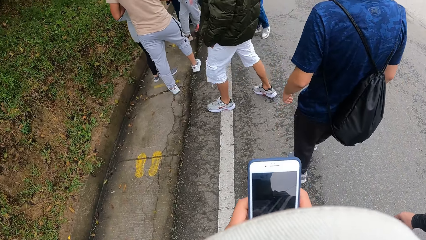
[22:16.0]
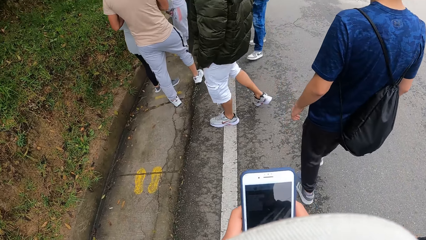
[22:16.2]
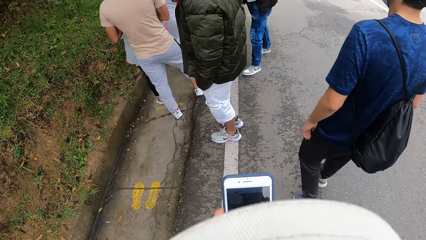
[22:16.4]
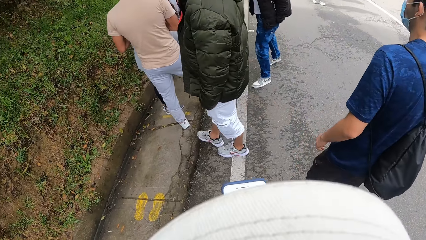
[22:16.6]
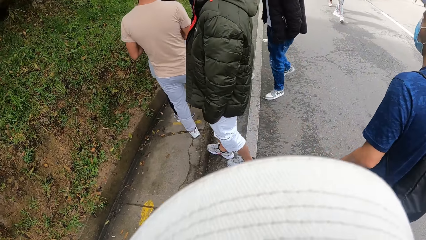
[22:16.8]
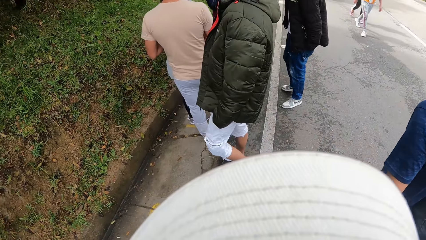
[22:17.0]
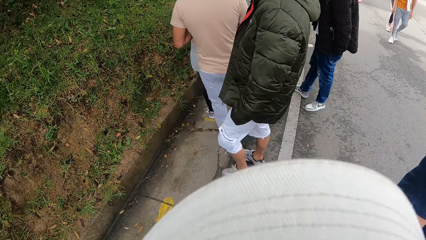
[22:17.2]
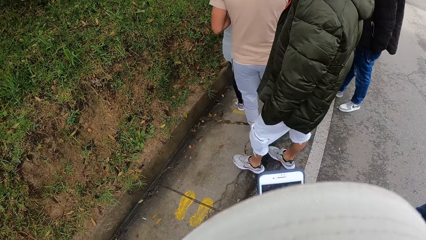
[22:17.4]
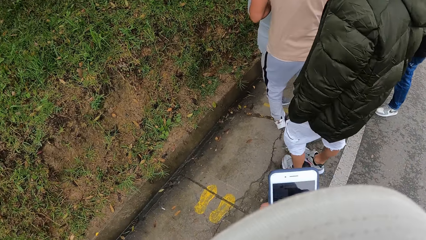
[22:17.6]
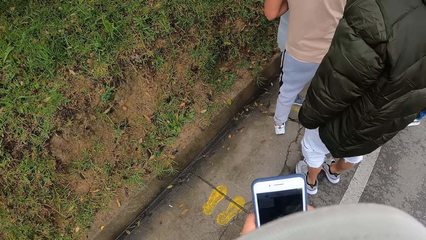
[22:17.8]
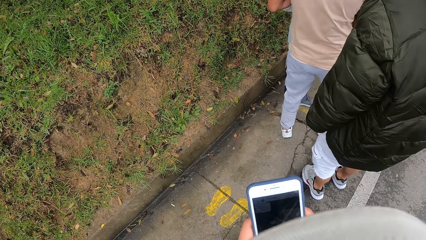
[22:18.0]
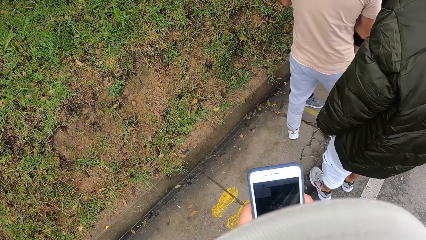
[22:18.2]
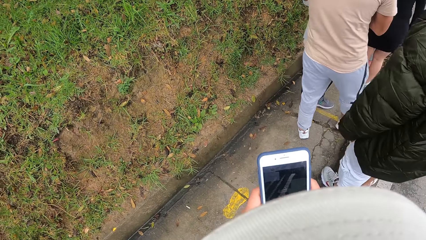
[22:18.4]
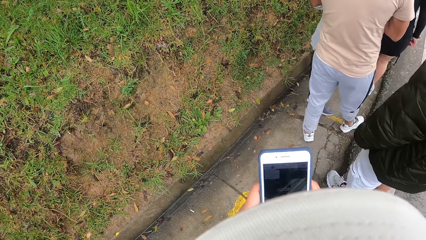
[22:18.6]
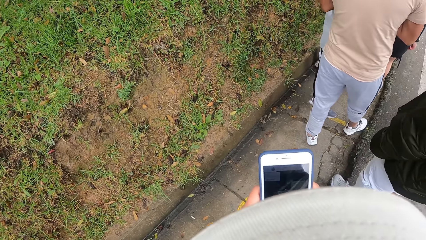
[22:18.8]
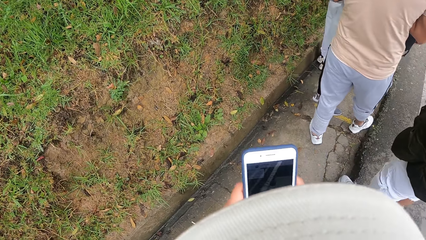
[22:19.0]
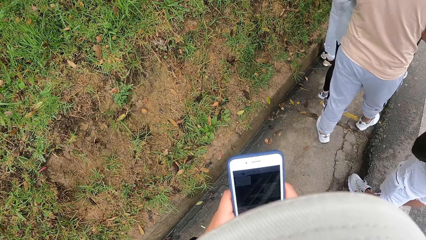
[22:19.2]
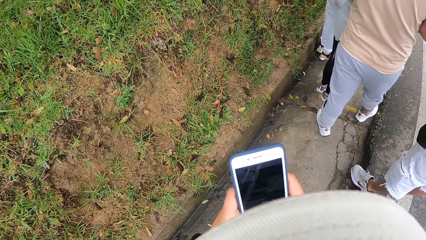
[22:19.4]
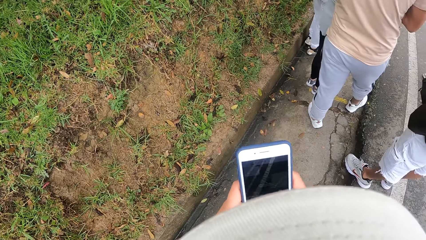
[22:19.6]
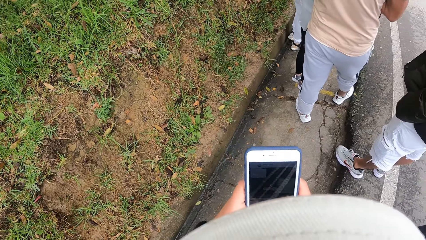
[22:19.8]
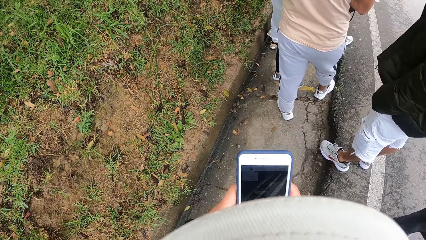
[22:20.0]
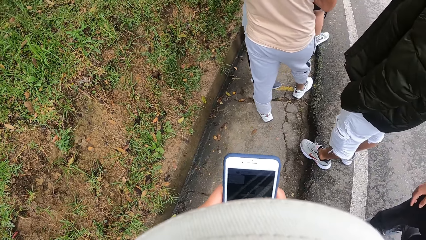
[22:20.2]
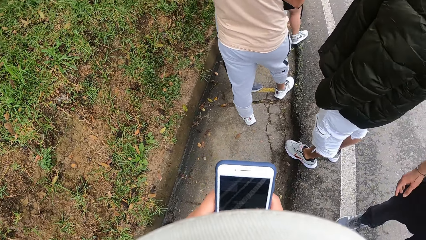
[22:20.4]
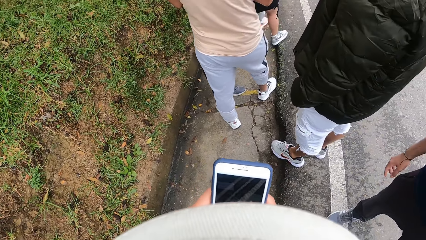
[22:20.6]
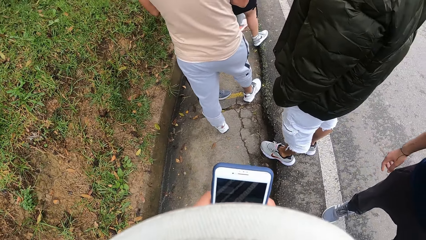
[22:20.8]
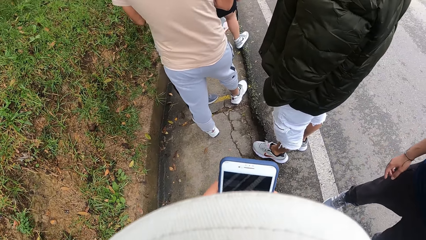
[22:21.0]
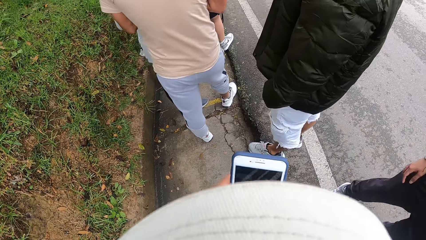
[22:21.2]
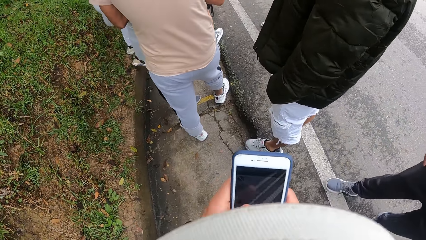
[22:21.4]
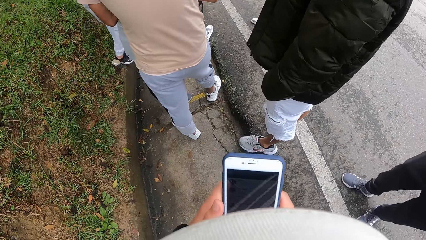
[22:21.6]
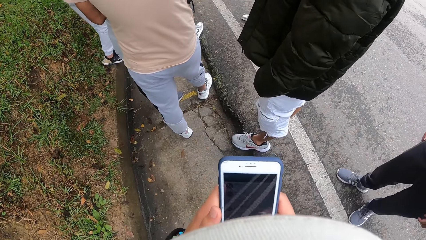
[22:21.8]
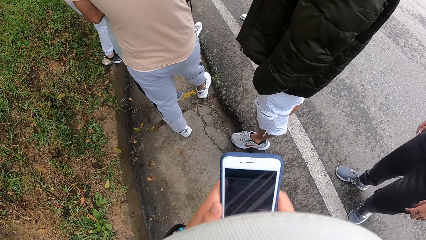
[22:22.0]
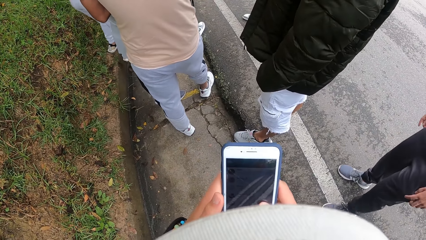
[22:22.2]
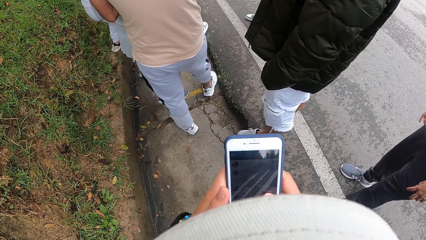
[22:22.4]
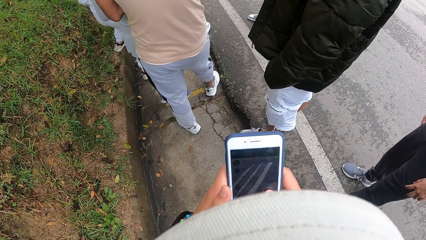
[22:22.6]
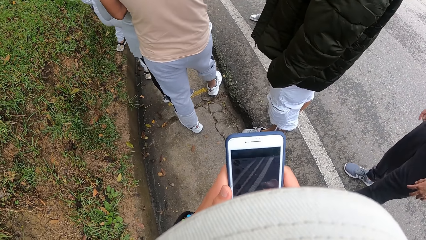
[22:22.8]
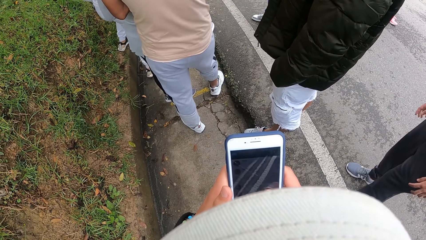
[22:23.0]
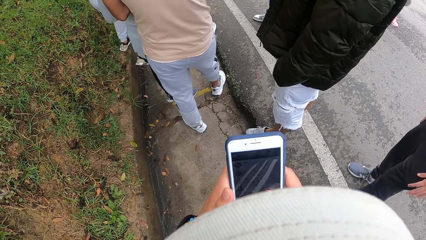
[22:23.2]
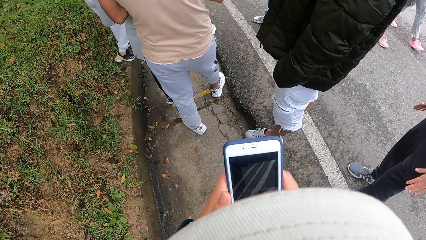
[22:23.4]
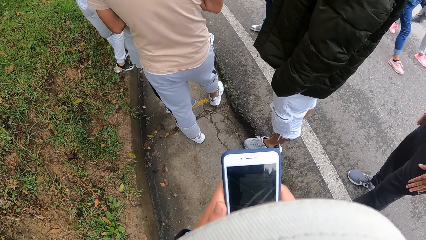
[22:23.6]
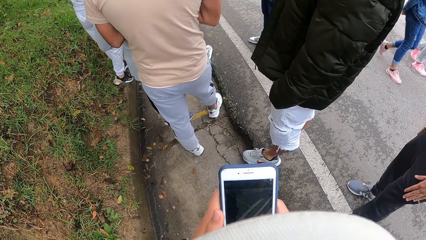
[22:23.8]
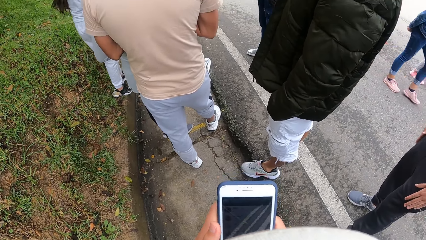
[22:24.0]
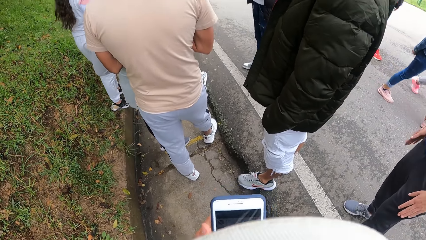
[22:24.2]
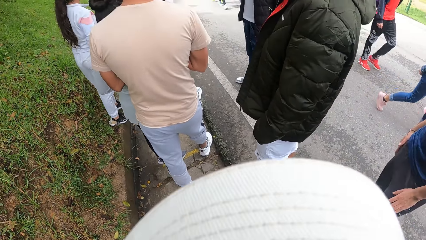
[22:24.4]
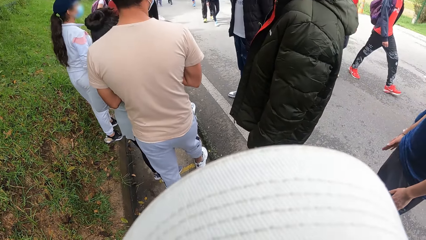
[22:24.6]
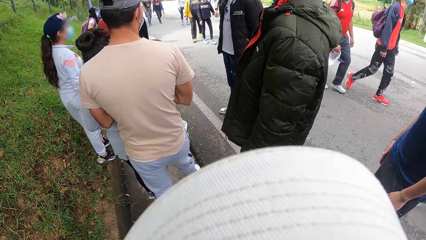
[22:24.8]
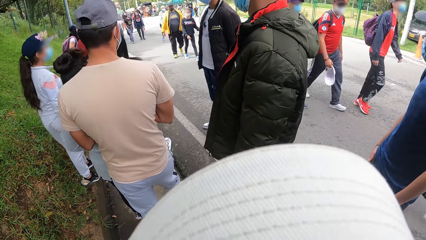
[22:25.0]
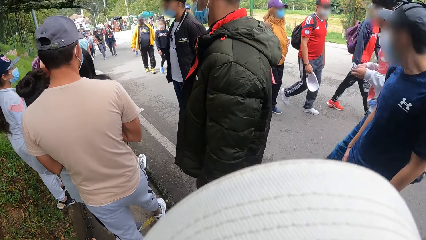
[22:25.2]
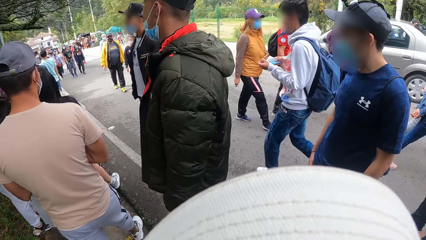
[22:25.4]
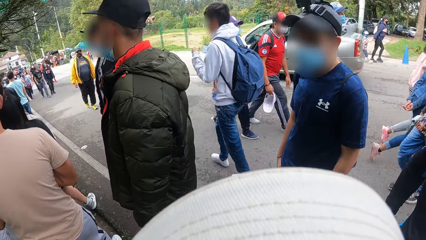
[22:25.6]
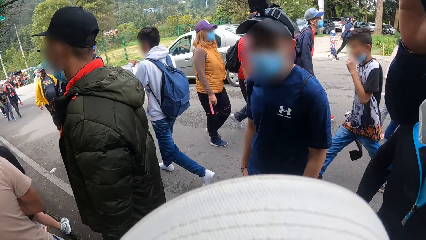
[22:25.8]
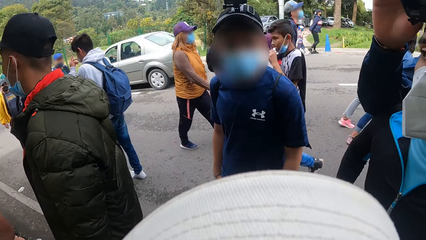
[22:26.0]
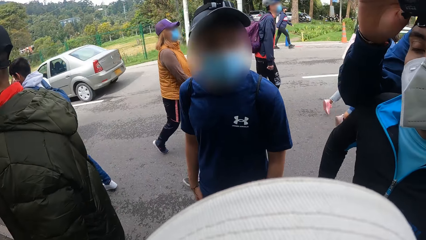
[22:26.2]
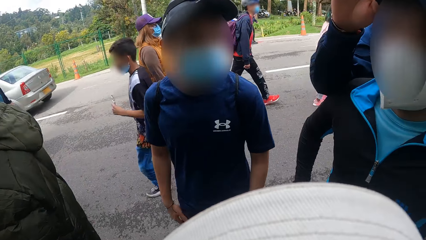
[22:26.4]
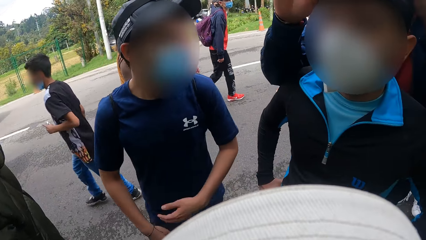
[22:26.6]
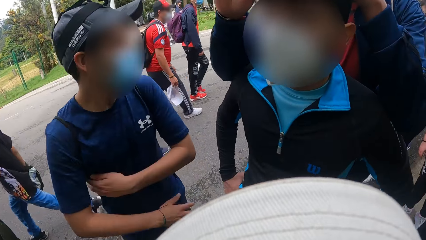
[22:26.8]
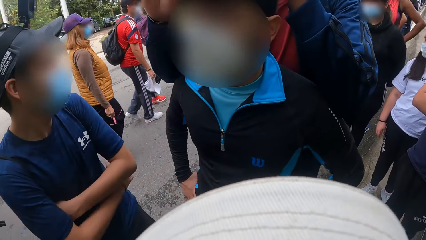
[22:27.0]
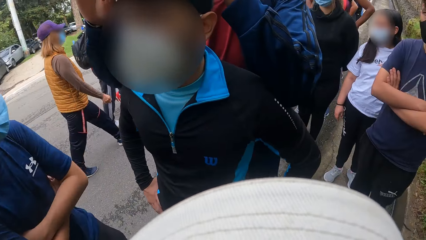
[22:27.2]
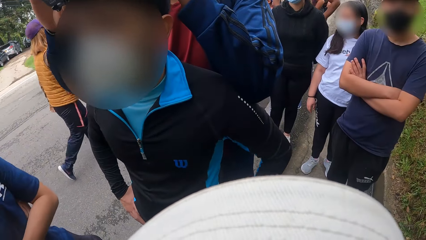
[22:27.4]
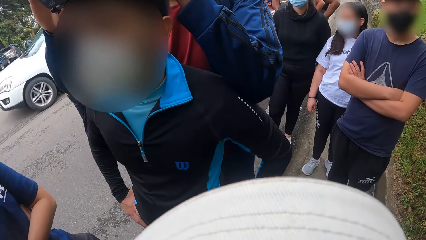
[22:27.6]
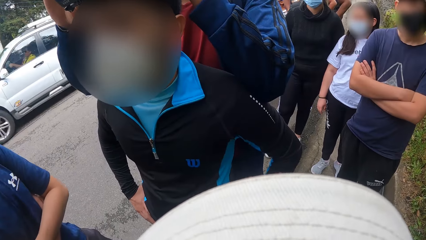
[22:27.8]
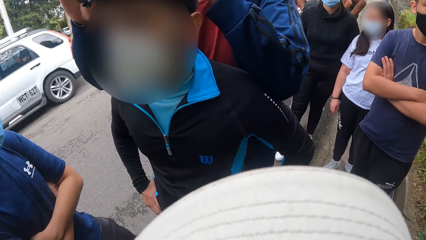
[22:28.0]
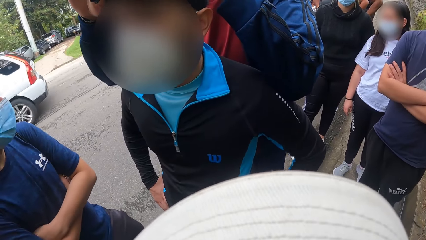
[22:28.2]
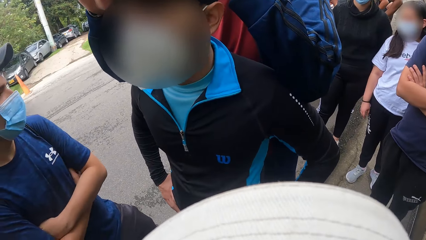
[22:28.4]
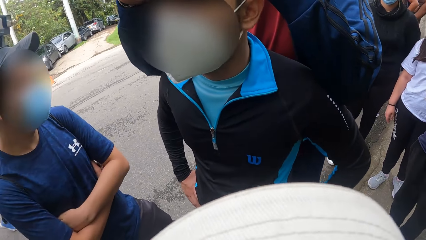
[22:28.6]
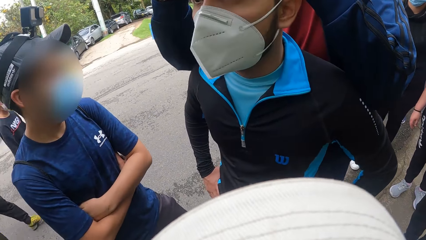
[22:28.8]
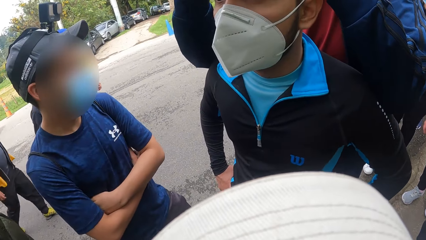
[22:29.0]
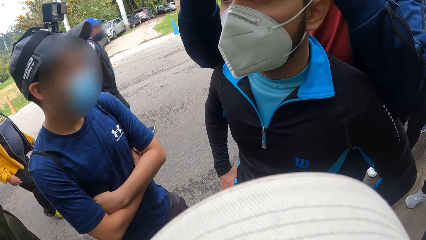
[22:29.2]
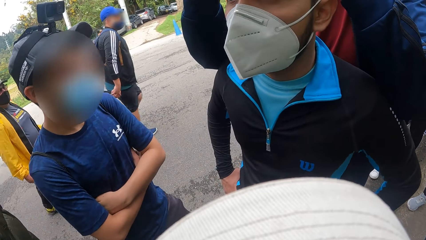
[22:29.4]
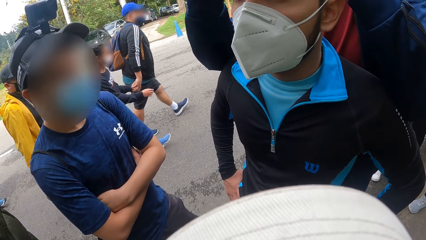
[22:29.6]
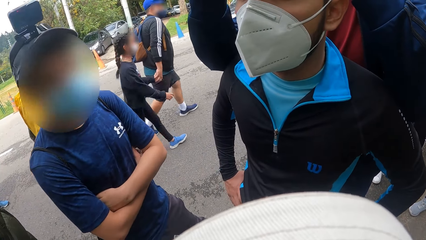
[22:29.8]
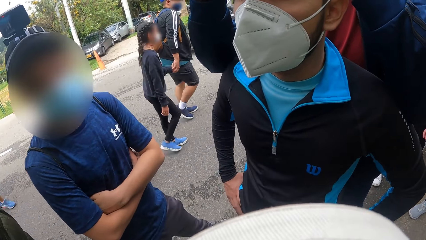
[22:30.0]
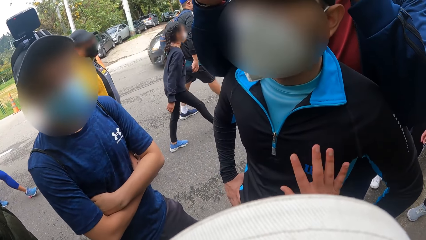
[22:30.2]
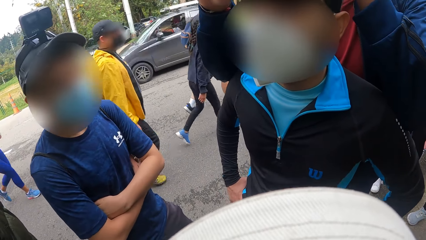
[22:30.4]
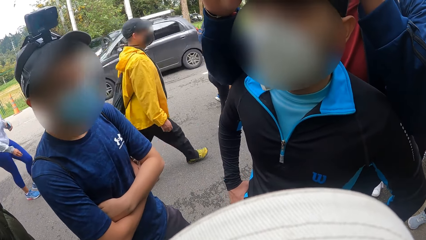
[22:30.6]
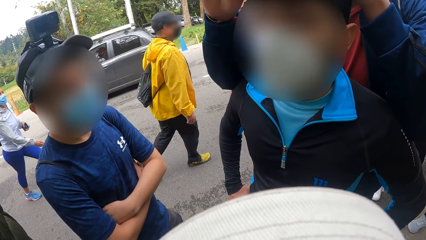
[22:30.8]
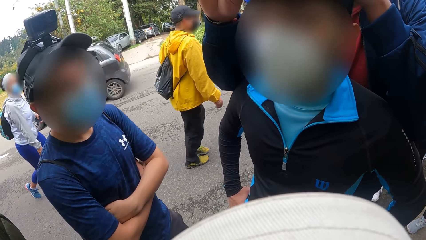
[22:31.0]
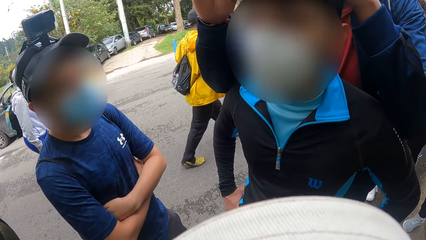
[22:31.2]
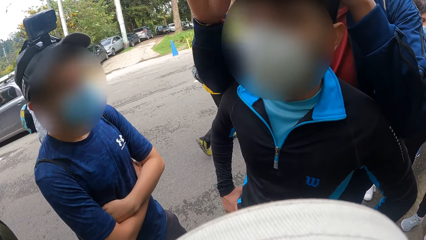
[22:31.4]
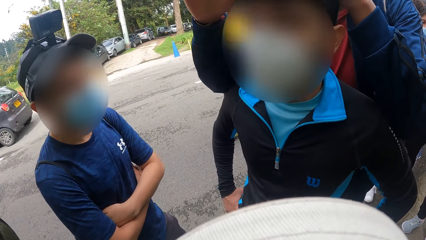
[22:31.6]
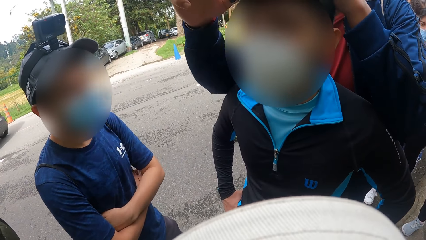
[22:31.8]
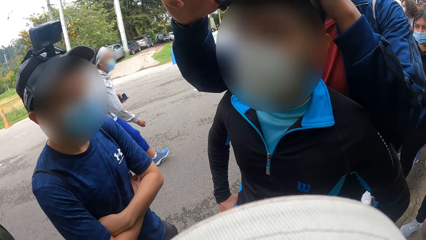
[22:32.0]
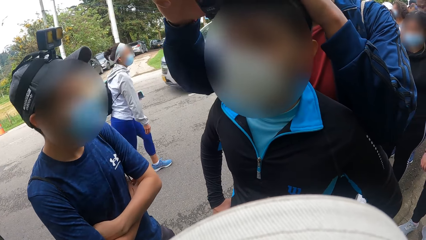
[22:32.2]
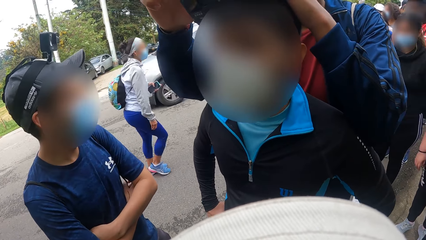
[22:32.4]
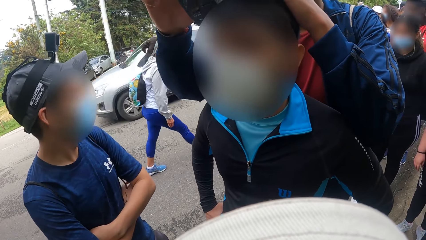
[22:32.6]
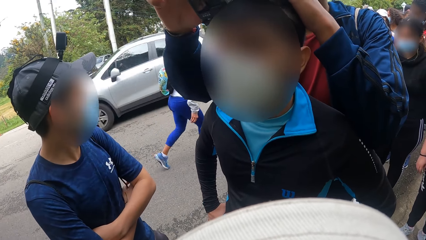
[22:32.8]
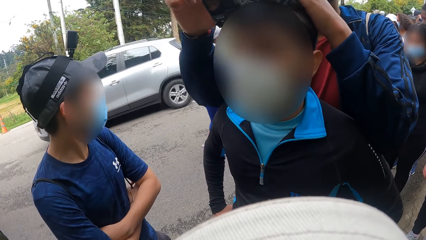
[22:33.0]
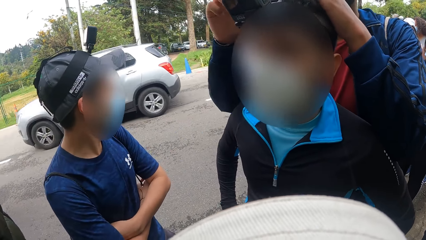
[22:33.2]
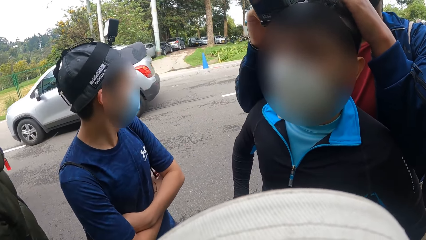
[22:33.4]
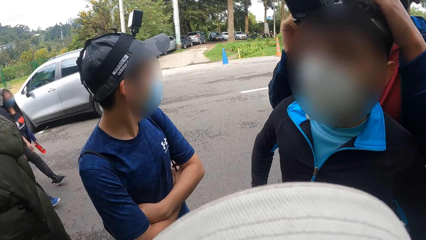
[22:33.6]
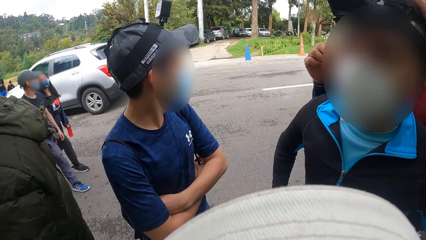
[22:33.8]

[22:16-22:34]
The camera wearer operates the phone with both hands. A man adjusts the camera on another man with both hands. The camera wearer looks at the two men and another person. She touches the other man with her right hand.
